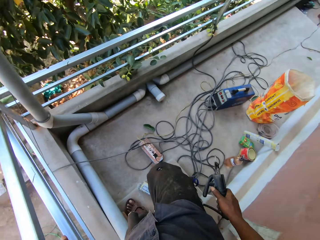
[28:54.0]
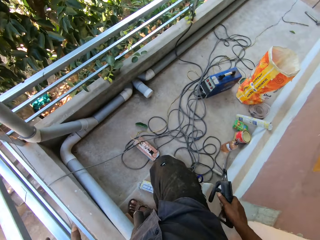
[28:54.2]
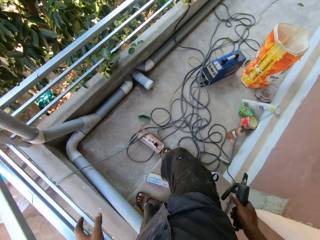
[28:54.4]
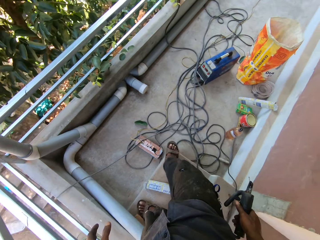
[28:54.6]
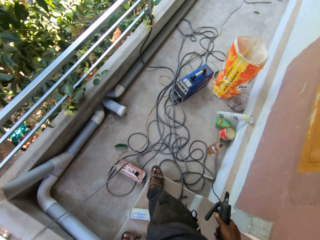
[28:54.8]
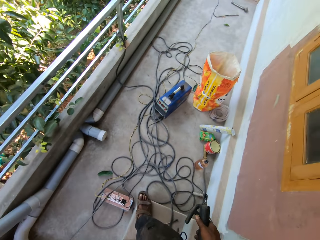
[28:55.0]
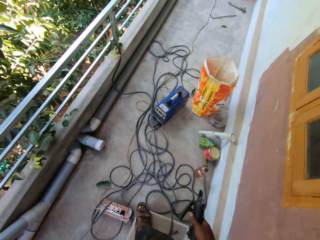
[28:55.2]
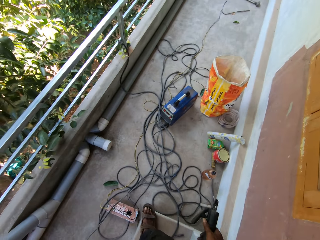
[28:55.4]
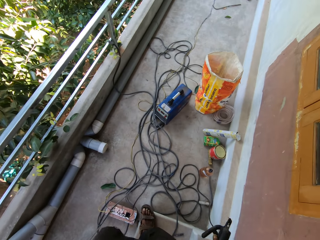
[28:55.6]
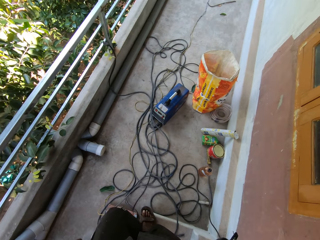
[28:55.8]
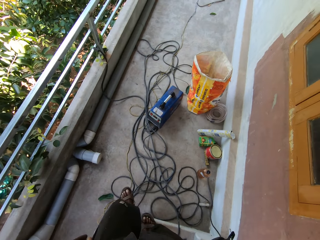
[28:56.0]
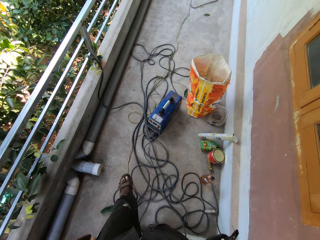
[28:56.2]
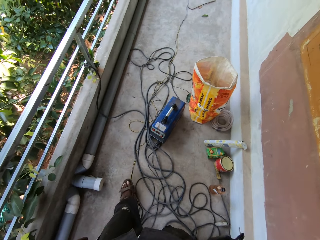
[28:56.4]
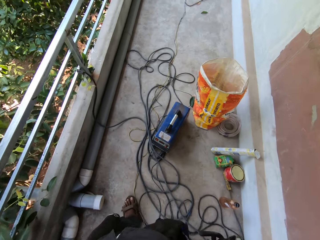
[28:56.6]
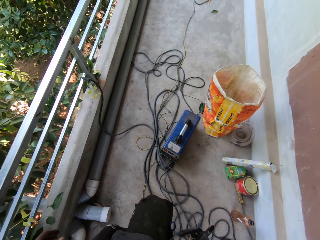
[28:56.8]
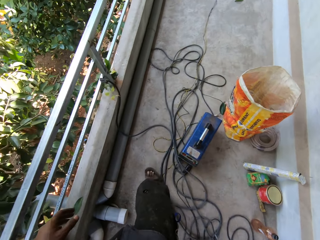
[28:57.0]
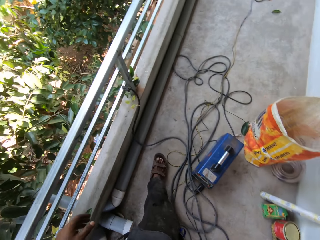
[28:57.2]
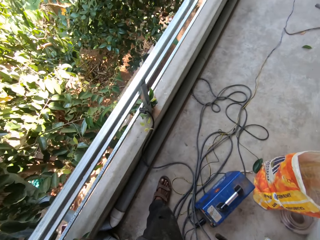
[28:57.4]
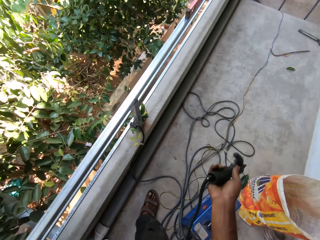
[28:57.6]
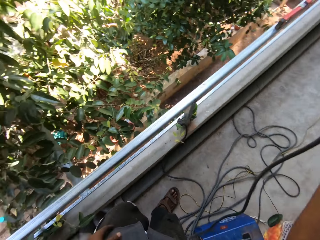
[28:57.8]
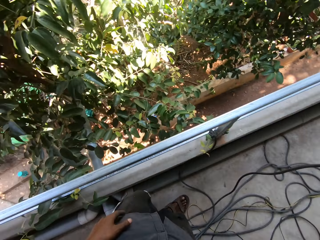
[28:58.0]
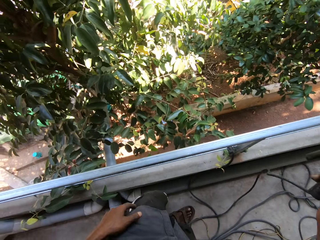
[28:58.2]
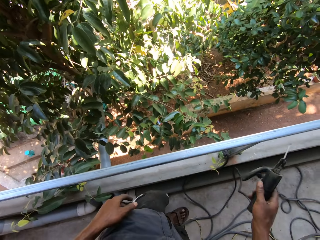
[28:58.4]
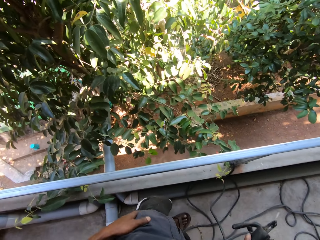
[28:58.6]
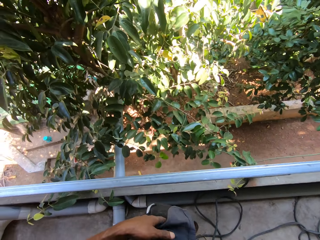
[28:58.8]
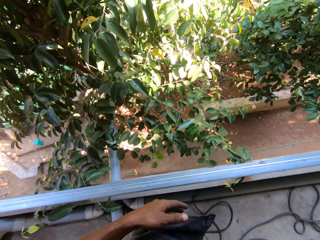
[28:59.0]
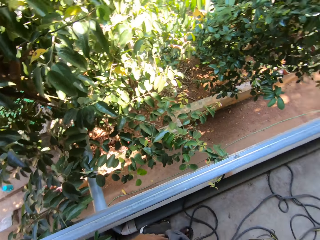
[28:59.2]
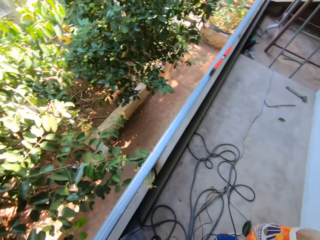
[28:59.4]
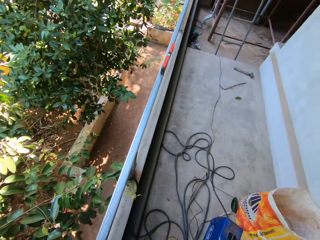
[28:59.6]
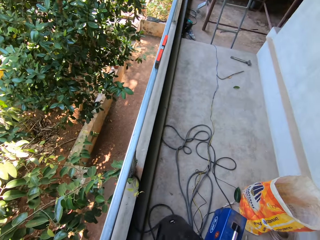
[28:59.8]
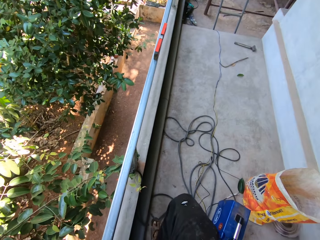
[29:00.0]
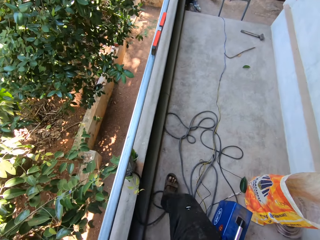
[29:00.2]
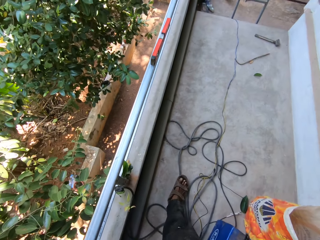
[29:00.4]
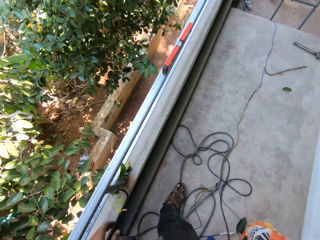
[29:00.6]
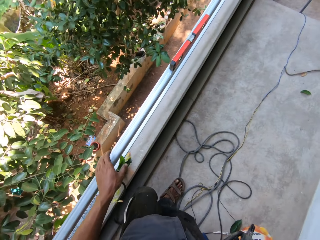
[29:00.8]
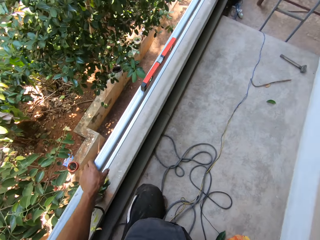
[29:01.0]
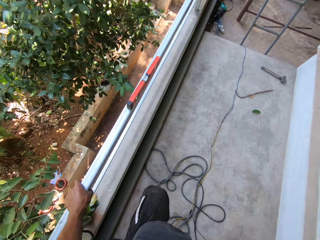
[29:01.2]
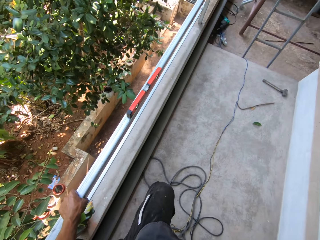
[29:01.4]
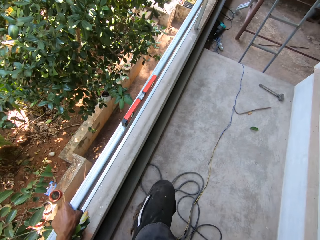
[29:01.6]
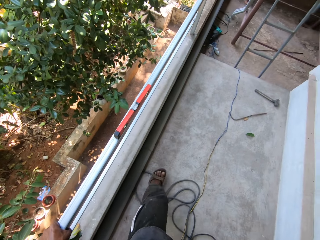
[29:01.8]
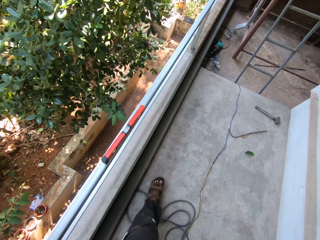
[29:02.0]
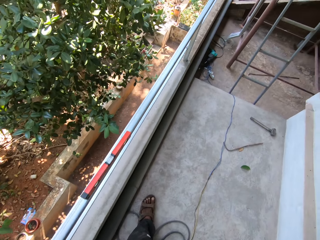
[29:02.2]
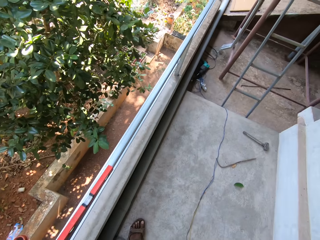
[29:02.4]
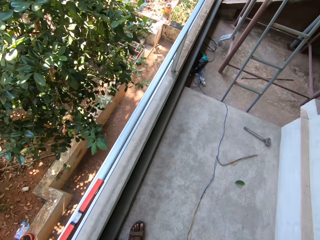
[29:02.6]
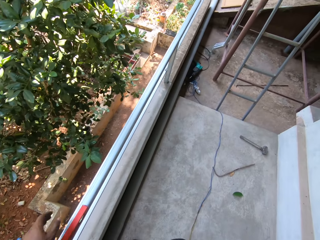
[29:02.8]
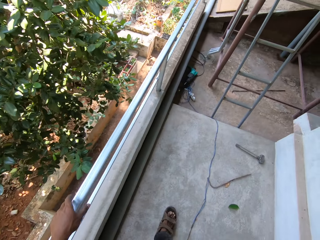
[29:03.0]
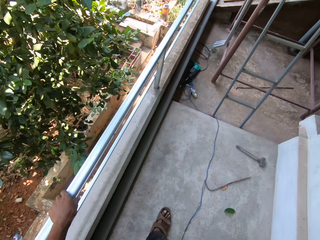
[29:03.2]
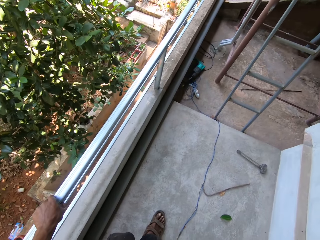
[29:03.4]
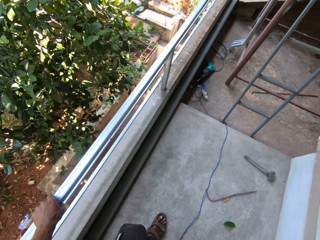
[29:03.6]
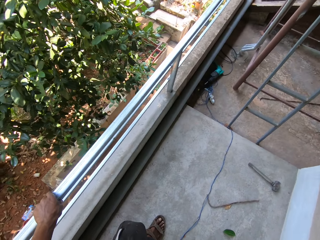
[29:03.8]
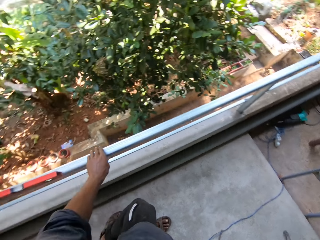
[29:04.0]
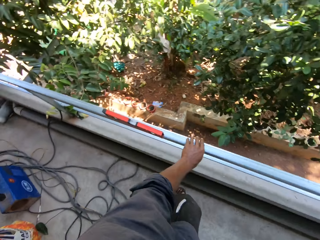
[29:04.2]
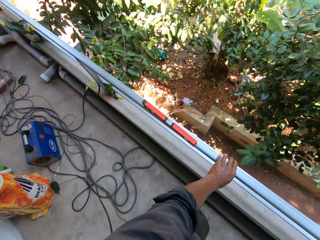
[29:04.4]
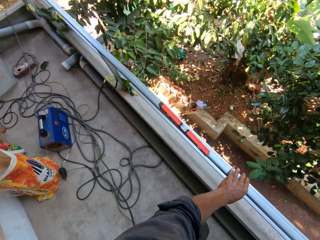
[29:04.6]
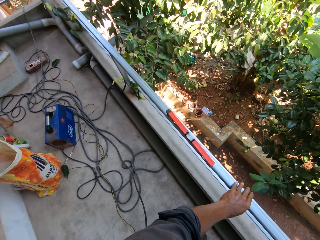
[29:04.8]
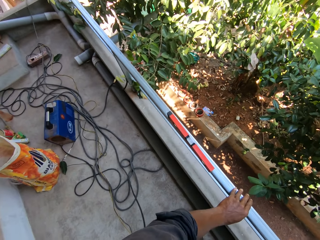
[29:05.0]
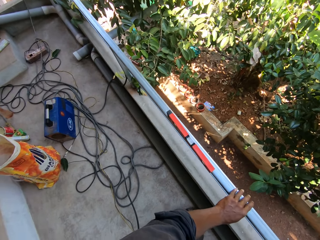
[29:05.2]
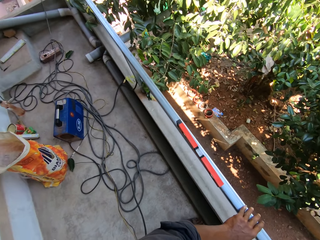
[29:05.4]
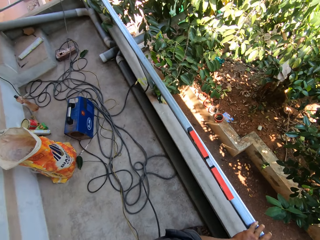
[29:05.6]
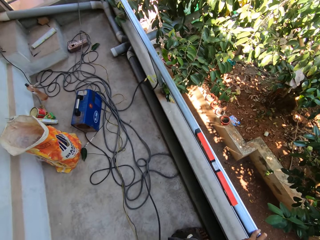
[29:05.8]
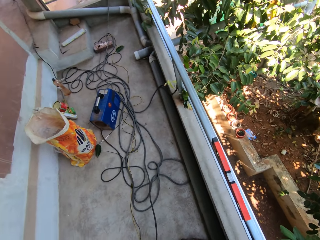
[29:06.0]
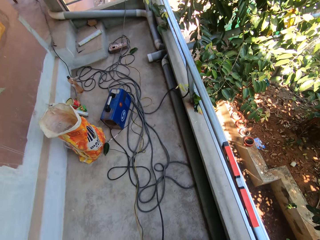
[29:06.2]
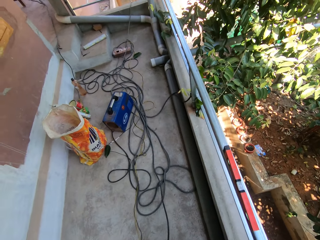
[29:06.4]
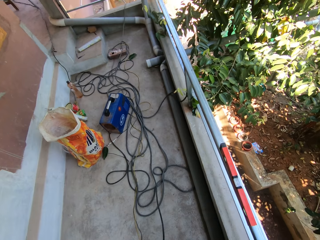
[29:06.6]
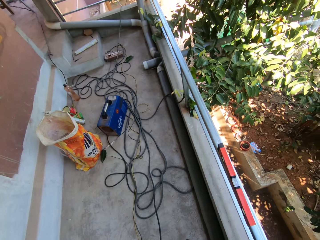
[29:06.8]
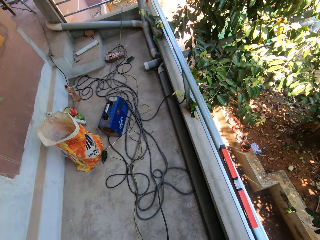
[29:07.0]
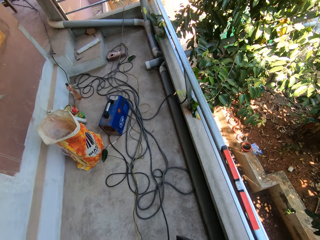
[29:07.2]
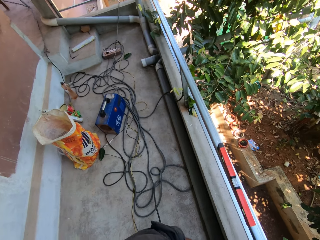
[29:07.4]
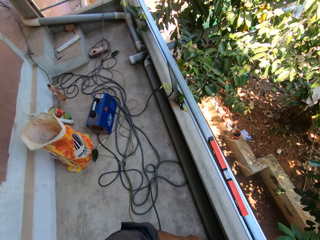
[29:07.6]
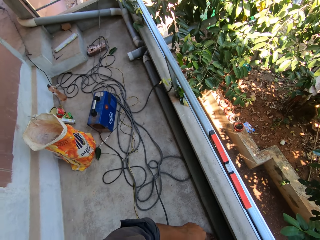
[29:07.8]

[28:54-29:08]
The camera wearer walks in the balcony. He swings the power cord of the electrode holder on the floor with his right hand. He lifts a cable. He holds an iron railing with his left hand. He looks around.

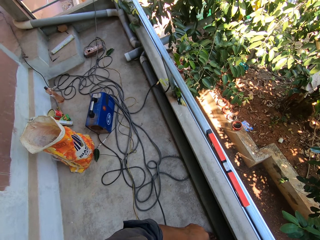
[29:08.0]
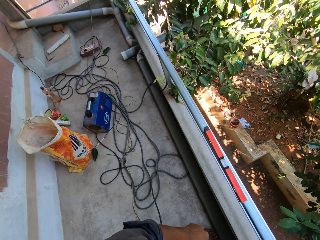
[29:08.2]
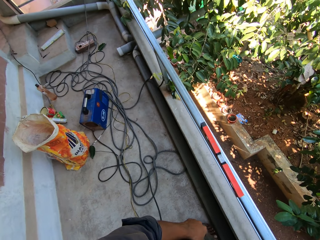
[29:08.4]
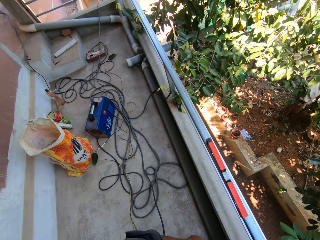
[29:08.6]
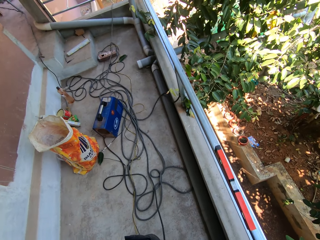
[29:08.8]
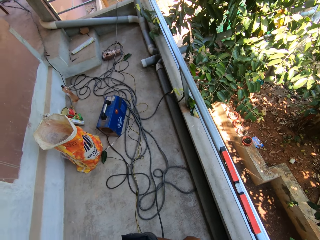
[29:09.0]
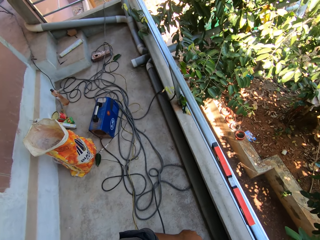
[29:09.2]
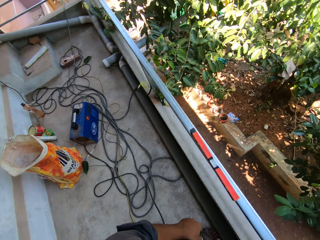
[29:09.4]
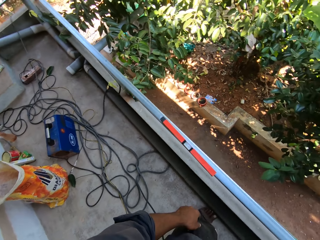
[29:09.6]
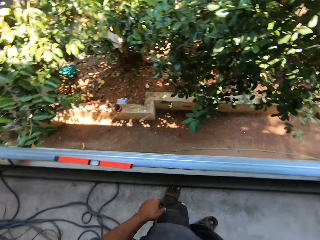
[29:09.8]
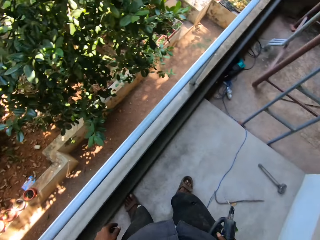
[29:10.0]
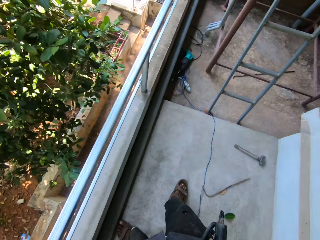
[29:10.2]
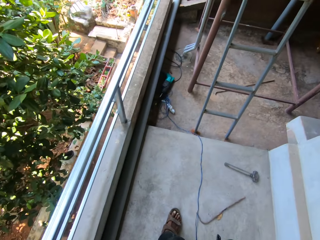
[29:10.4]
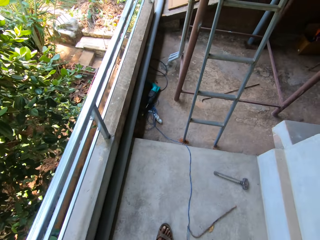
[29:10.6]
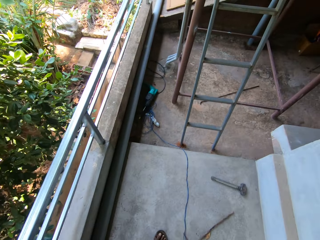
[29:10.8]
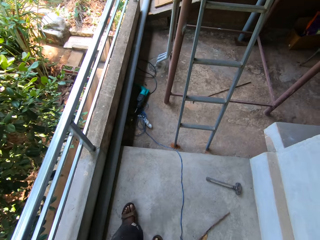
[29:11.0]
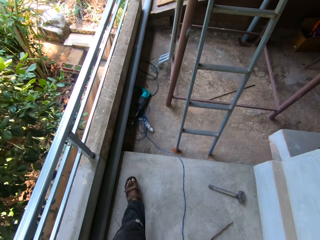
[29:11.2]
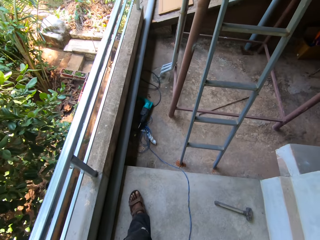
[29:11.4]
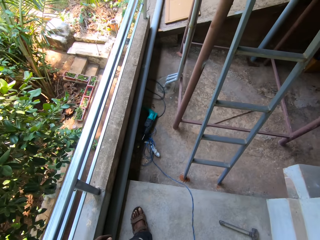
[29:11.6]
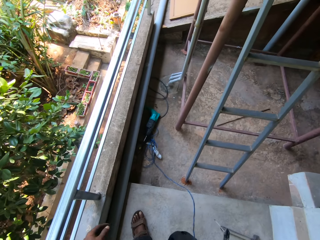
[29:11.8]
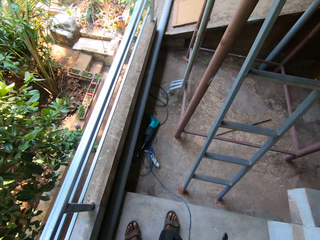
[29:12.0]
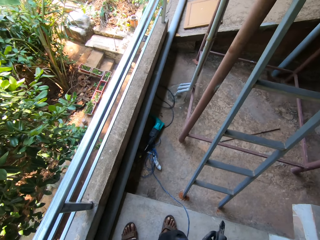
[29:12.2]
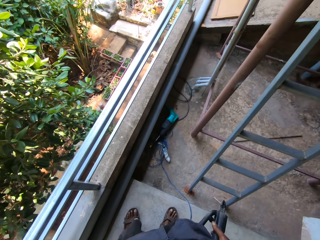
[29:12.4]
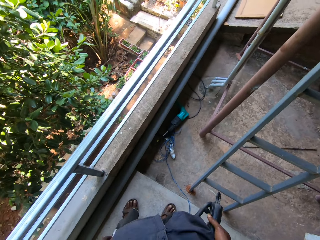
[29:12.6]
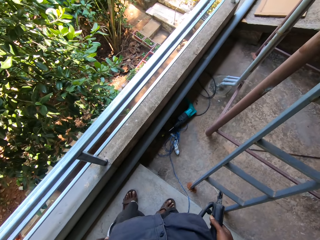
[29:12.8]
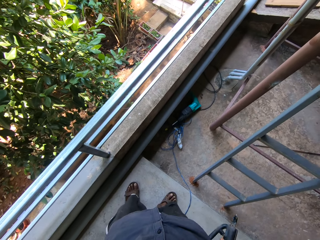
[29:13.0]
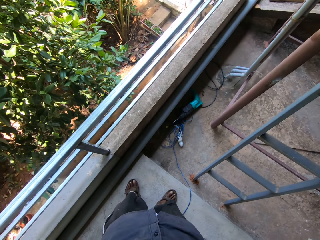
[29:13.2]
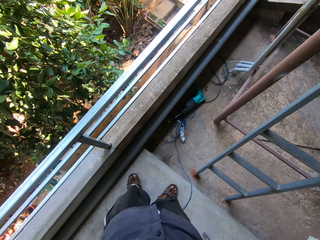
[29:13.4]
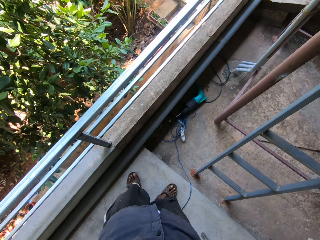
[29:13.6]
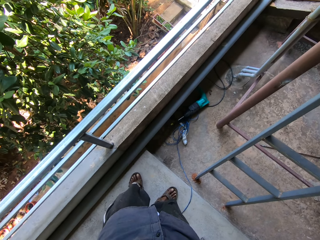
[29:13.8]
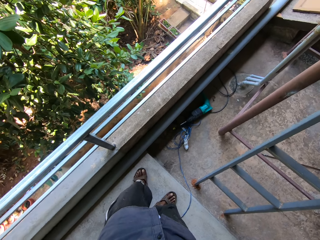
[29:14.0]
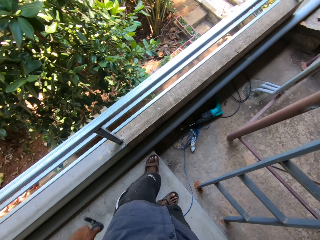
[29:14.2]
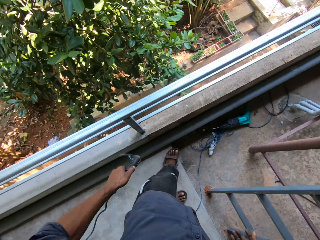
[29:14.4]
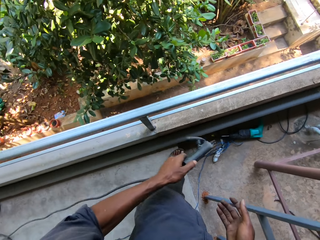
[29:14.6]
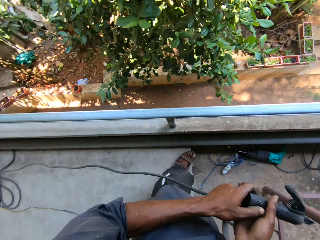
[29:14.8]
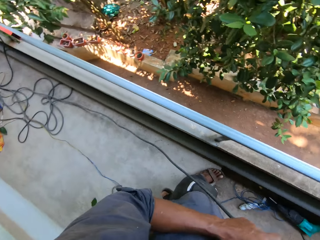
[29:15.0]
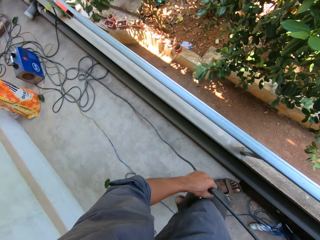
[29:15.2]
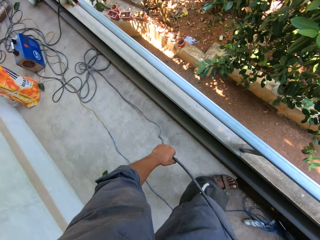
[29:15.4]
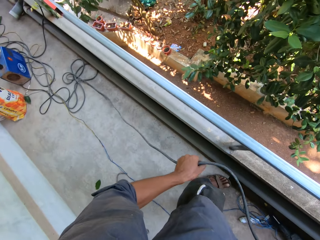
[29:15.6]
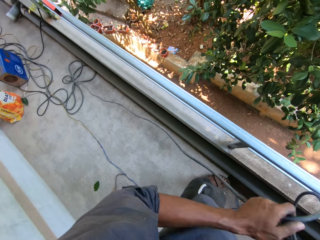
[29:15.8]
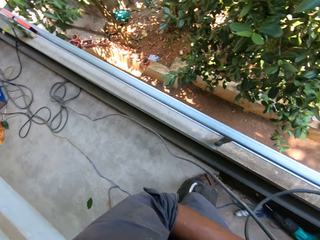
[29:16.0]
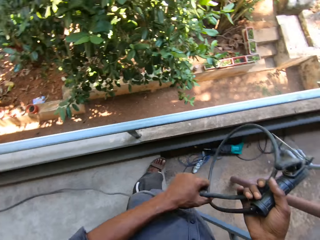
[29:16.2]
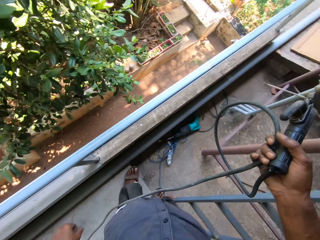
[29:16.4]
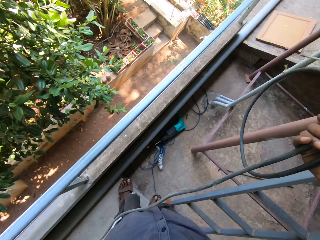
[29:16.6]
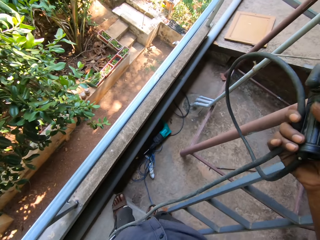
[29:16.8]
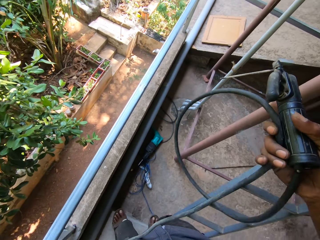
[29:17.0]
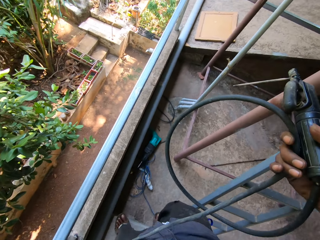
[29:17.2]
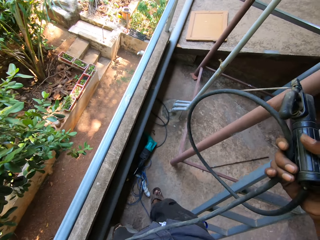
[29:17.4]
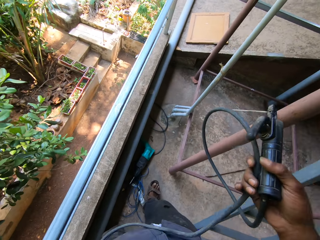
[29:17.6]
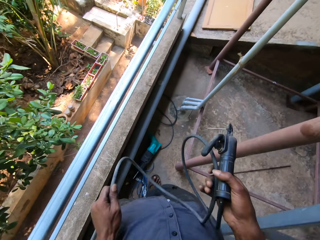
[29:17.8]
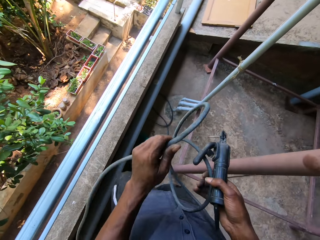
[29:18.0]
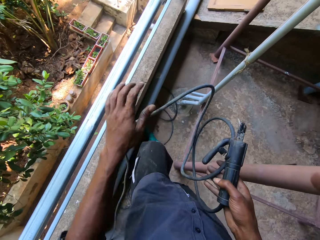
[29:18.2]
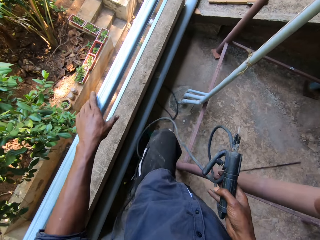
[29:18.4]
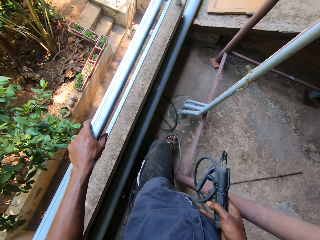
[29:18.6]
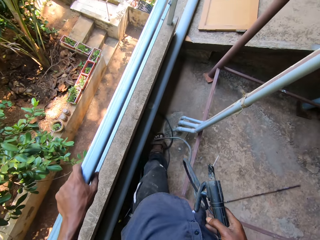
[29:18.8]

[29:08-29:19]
The camera wearer walks in the balcony. He passes the electrode holder from his left hand to his right hand. He adjusts the power cord of the electrode holder with his left hand. He pulls a cable. He walks in the balcony. He holds the iron railing with his left hand.
